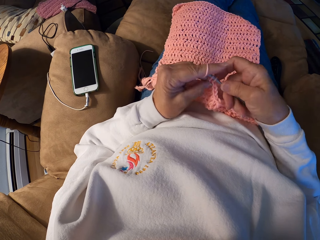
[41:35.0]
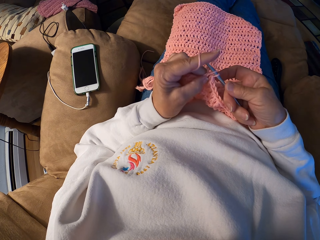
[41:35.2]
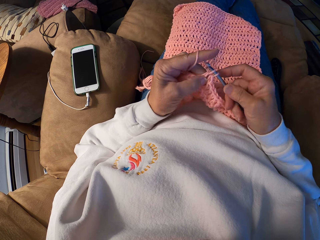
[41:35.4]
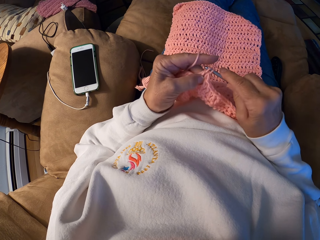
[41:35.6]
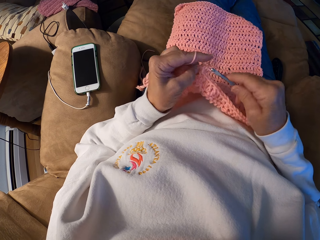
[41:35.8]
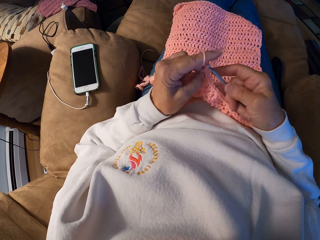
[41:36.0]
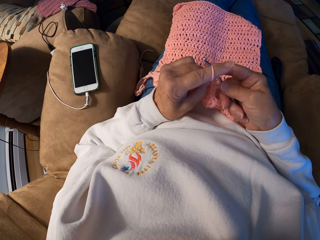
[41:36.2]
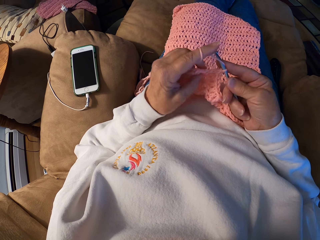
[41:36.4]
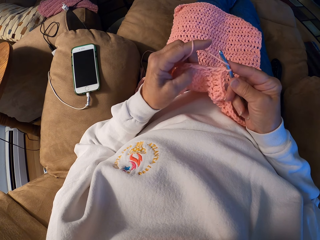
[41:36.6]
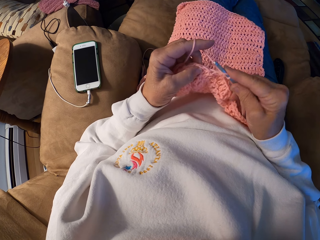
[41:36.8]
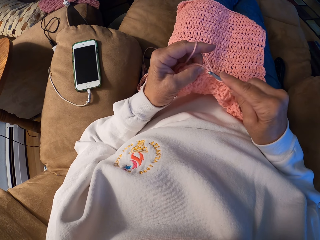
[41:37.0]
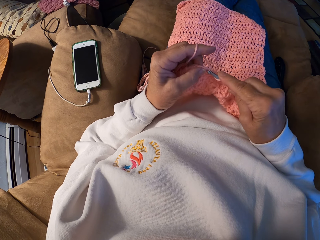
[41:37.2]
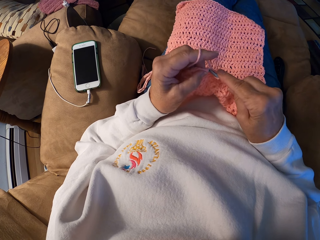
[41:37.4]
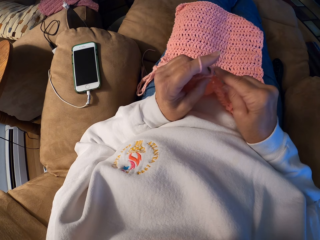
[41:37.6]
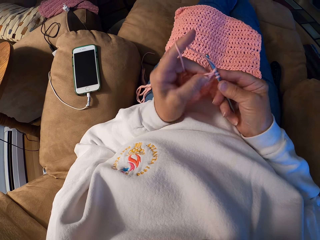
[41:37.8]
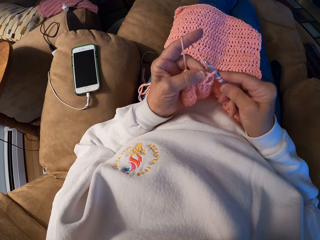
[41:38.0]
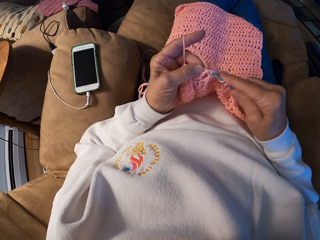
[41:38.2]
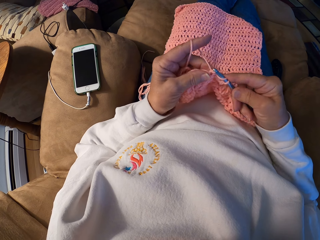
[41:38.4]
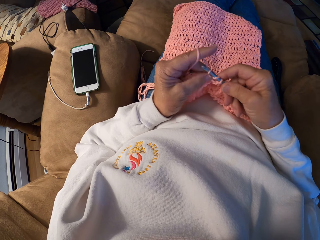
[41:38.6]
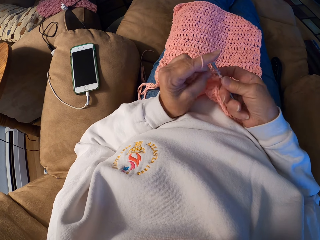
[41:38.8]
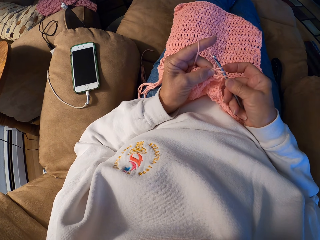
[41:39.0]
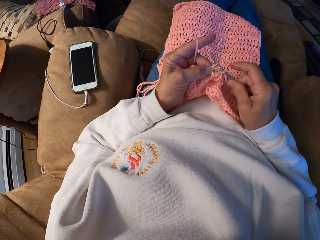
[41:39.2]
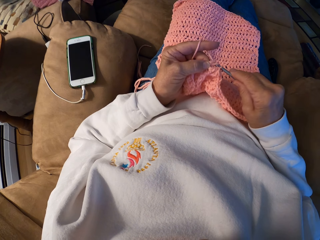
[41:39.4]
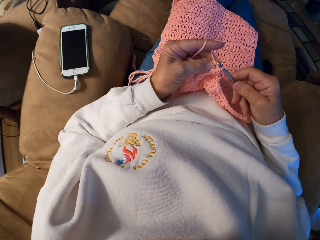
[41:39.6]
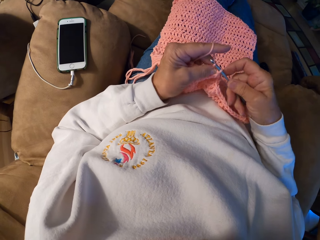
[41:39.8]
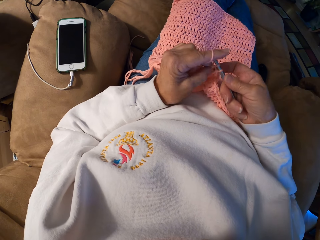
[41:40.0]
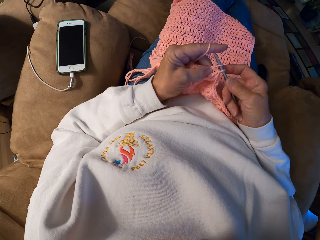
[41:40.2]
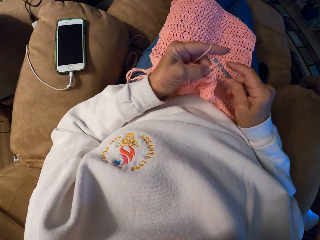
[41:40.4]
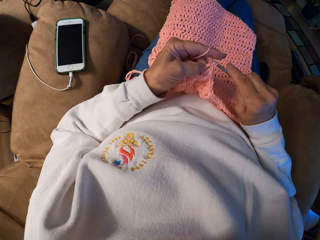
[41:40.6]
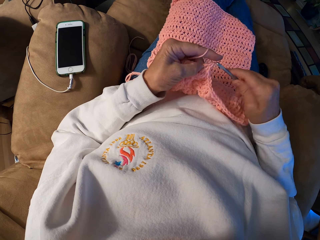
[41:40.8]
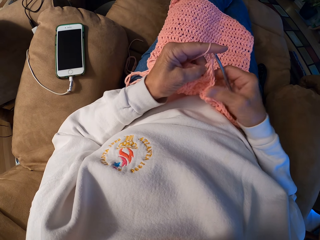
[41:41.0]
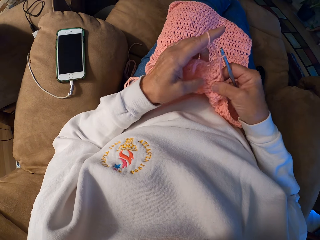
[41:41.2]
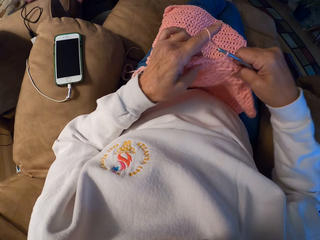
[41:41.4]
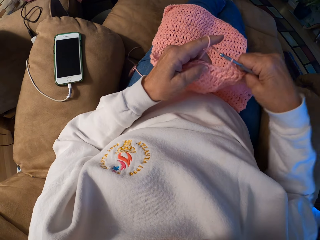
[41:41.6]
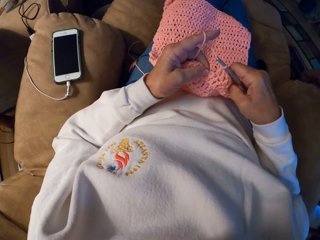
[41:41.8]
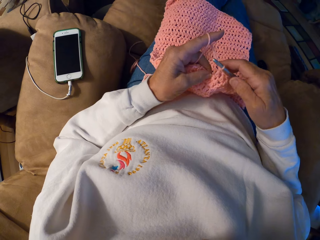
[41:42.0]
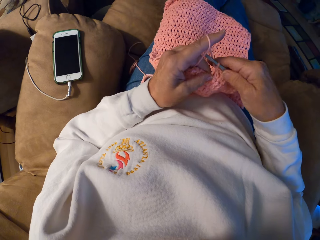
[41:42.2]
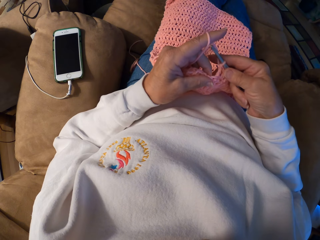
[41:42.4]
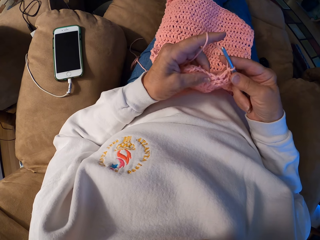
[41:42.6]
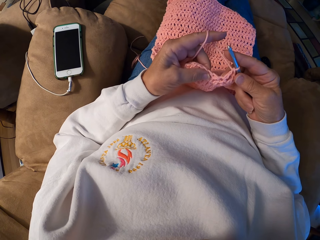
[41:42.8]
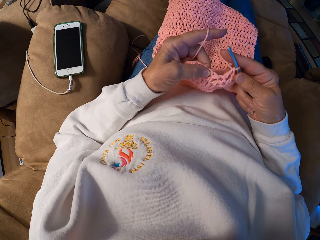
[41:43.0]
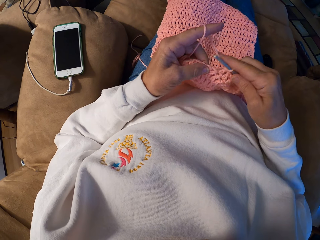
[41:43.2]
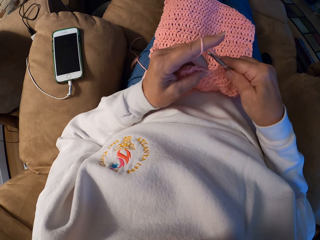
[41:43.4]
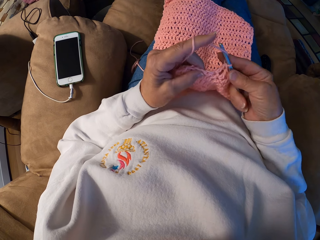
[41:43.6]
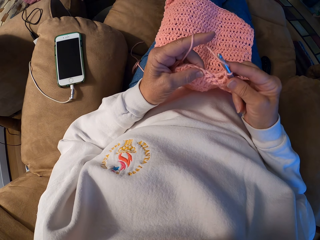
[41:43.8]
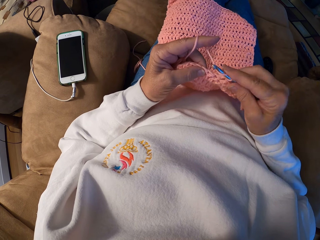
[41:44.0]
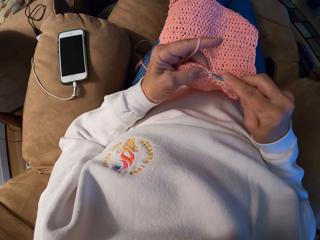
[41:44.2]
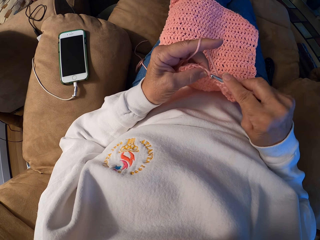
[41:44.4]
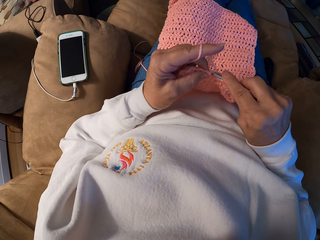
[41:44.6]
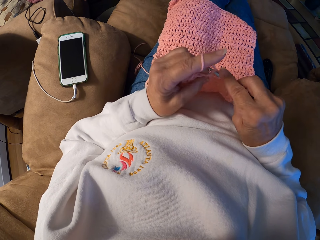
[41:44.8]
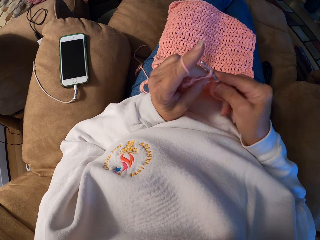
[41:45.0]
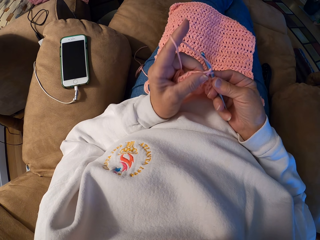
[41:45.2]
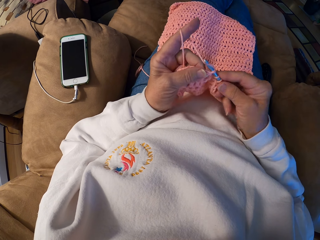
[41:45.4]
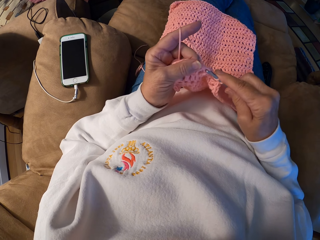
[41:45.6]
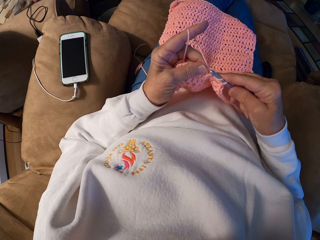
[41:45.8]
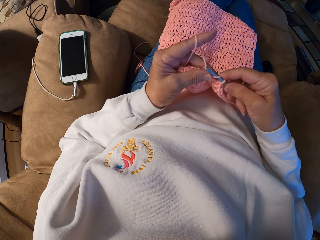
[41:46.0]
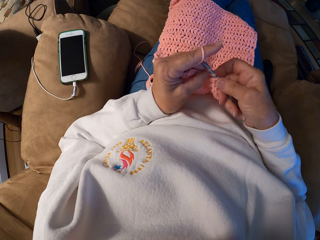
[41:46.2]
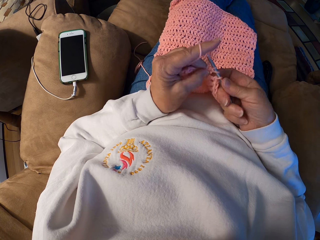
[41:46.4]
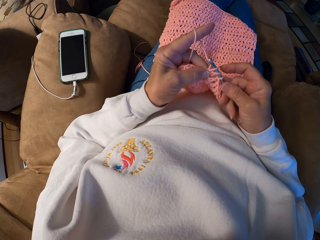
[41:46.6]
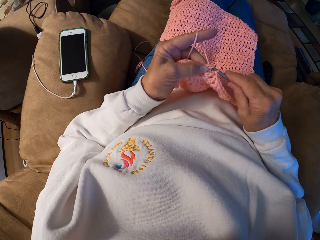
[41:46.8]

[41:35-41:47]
The camera wearer adjusts the wool fabric with her hands. She moves the piece of cloth. She crochets the piece of cloth using the crochet hook with her hands.

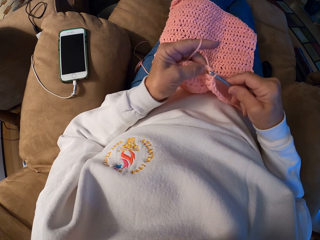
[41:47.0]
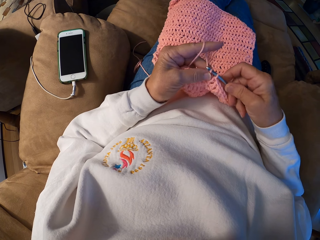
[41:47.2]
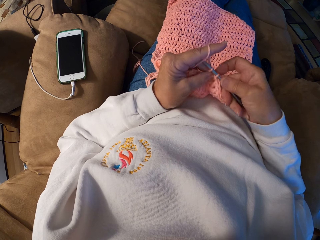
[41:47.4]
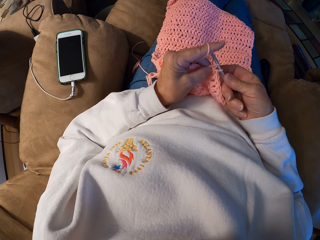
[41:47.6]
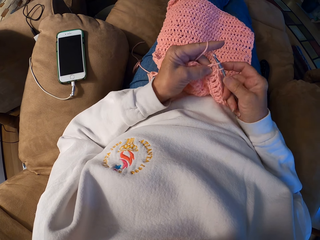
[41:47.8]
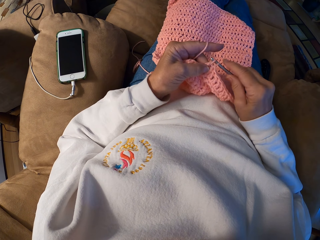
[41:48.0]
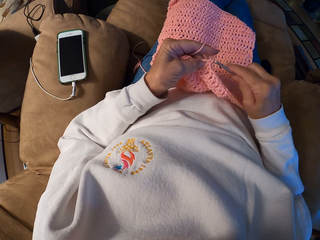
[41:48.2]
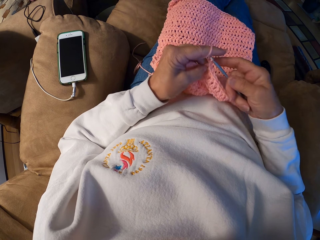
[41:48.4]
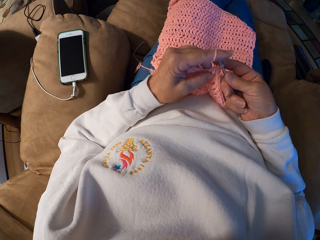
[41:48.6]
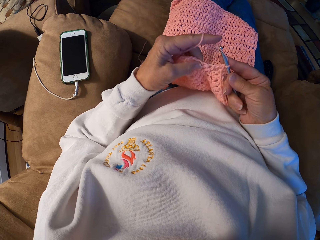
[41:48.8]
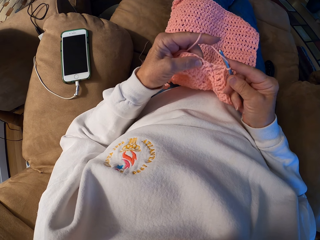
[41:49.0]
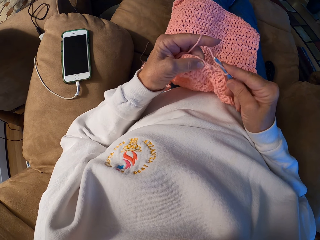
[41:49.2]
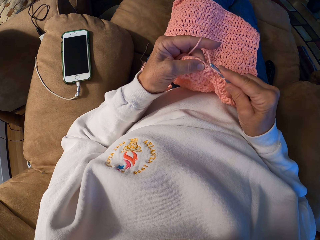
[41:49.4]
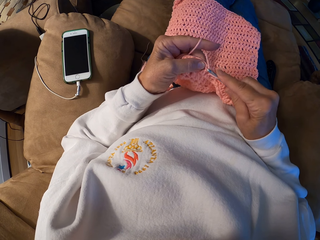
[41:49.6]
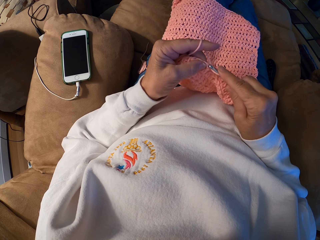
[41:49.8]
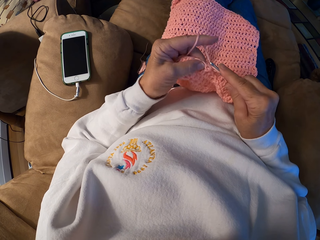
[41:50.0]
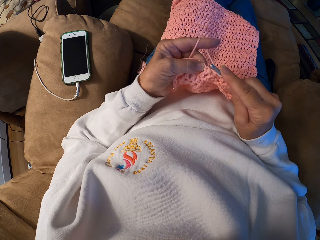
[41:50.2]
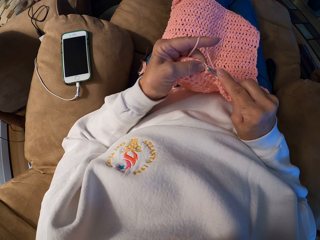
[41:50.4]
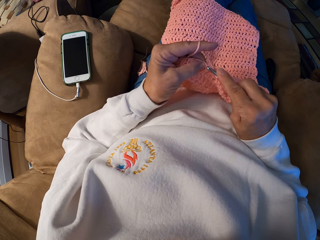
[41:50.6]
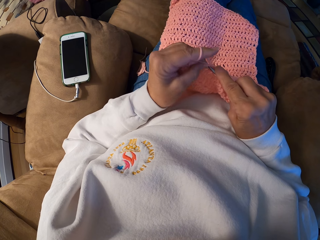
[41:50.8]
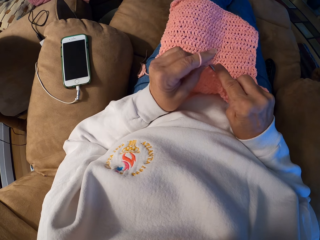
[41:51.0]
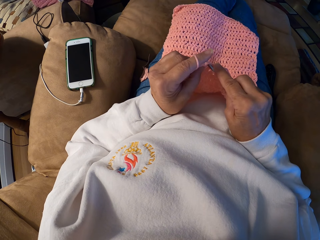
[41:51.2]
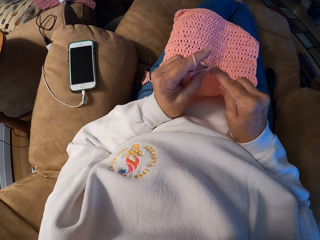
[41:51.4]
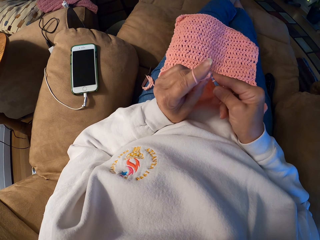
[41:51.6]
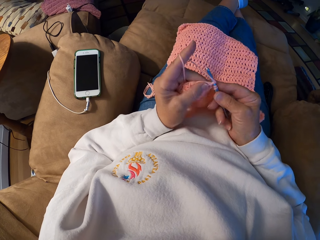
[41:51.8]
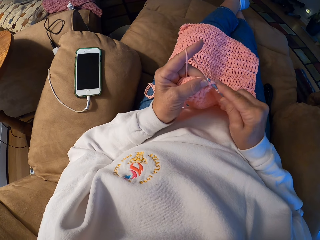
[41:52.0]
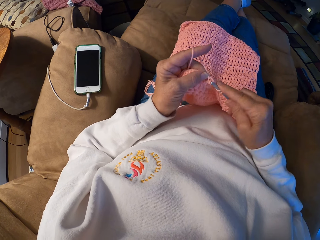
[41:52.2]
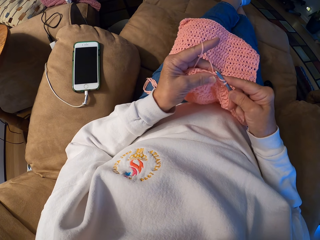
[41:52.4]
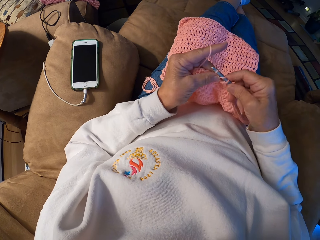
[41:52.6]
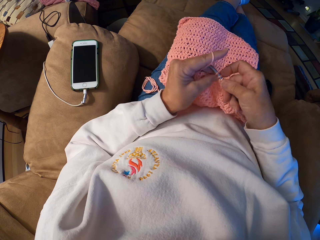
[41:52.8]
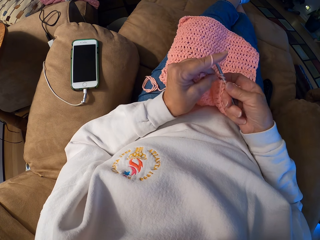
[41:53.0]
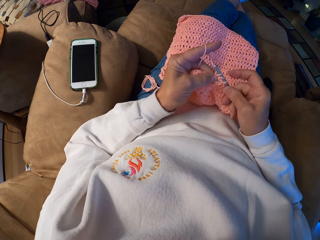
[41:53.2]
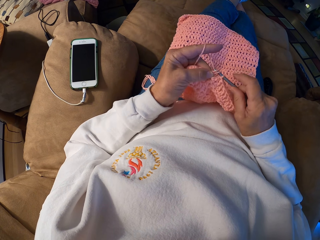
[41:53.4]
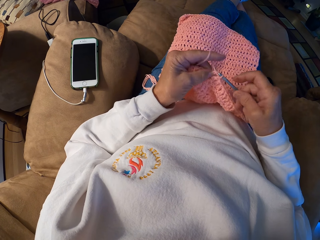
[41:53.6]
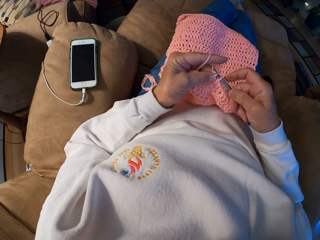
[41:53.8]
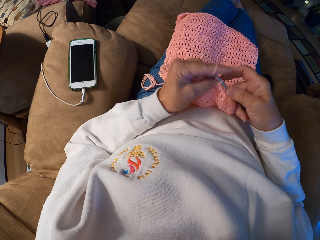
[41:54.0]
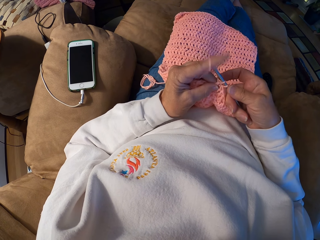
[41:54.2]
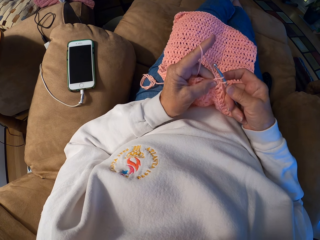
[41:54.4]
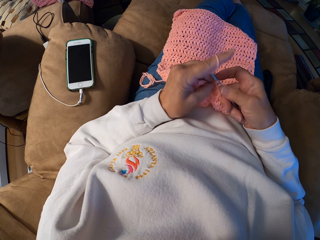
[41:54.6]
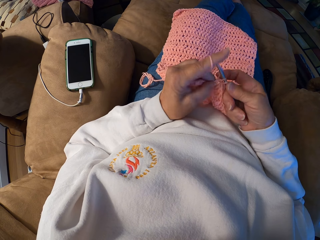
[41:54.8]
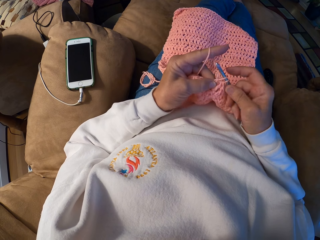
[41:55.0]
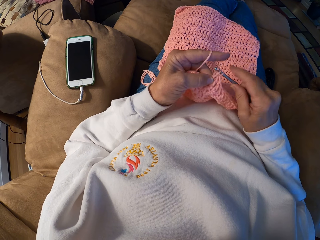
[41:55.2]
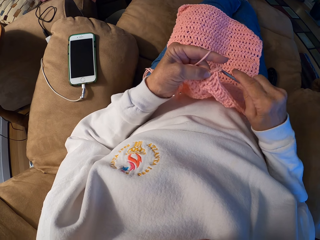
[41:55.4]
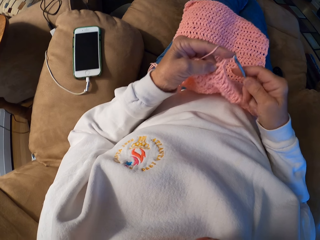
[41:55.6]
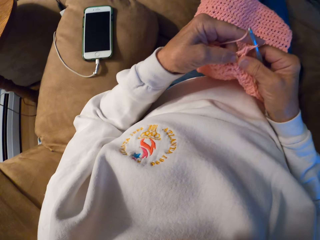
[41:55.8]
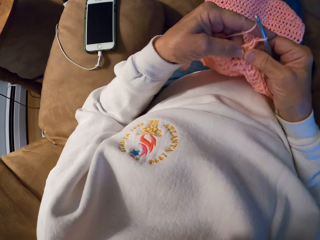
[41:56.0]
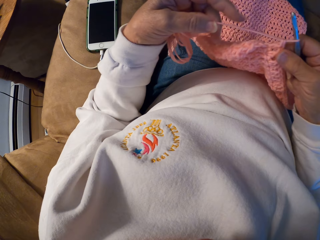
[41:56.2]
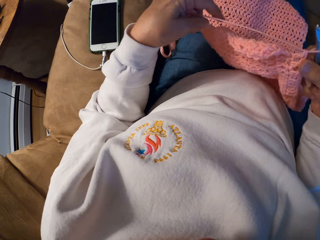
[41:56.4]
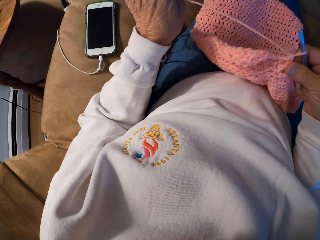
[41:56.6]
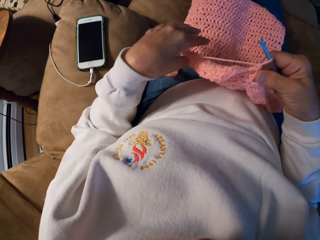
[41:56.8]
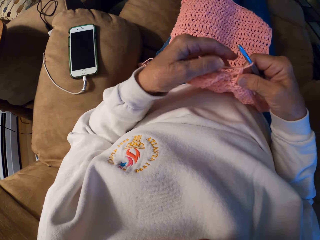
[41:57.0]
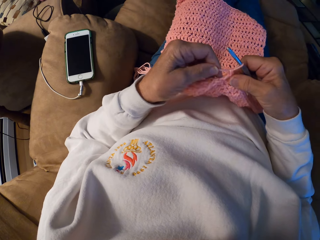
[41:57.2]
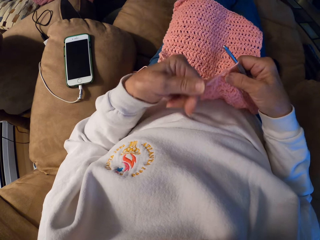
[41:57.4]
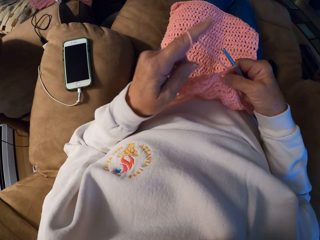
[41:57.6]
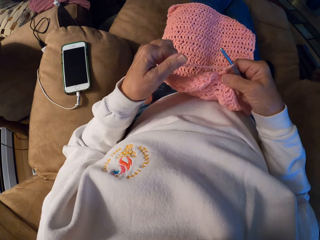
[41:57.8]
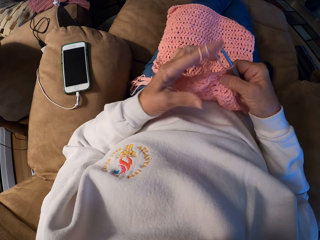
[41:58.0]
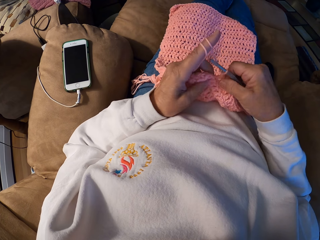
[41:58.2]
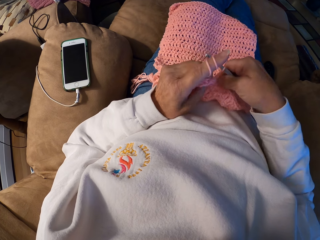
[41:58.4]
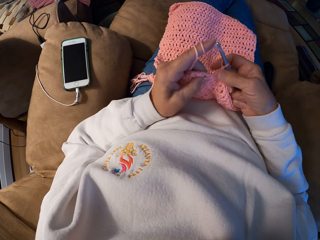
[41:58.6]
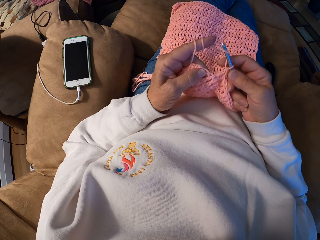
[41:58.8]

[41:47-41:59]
The camera wearer adjusts the yarn with her left hand. She ties the yarn on the finger. She adjusts the yarn with her left index finger. She crochets the yarn with her hands.
